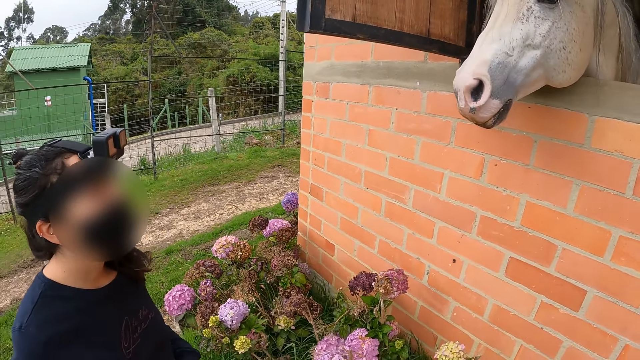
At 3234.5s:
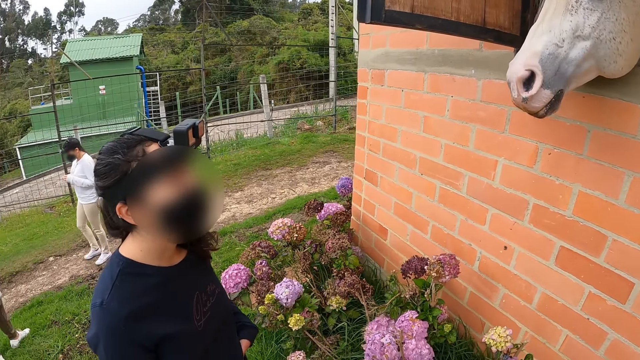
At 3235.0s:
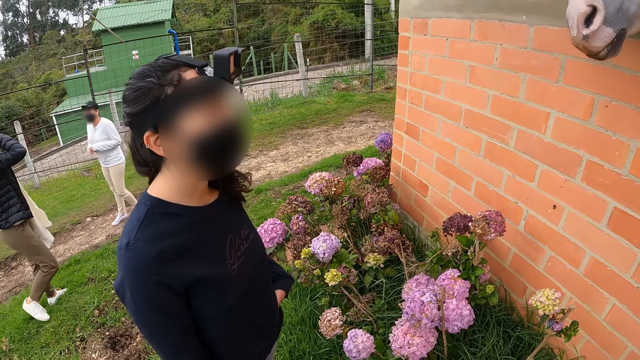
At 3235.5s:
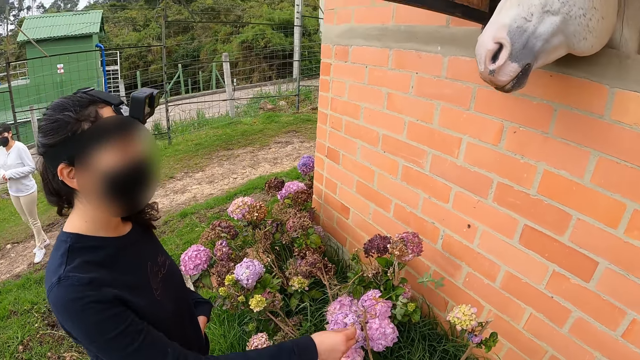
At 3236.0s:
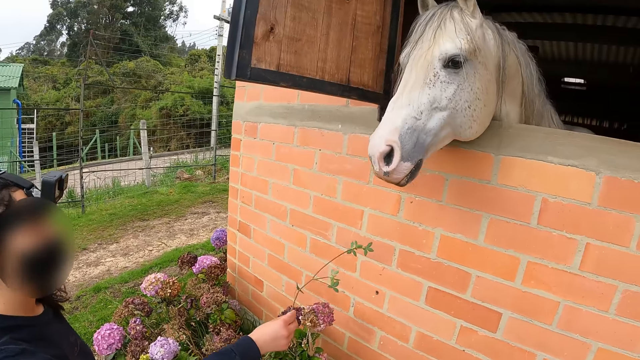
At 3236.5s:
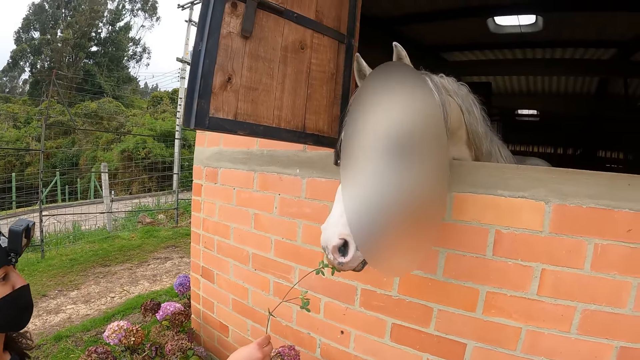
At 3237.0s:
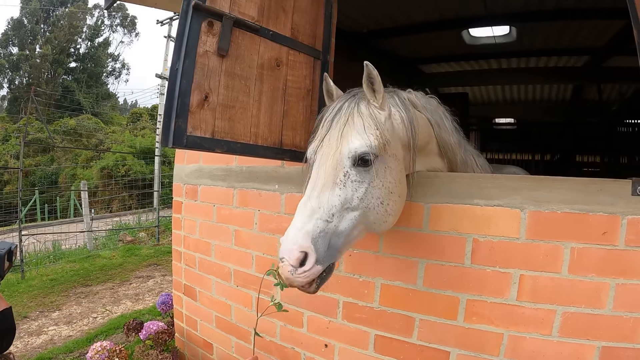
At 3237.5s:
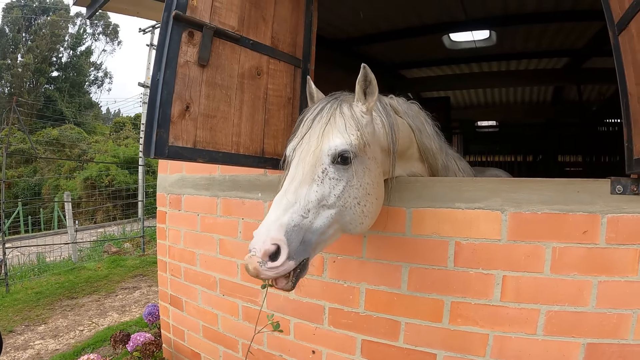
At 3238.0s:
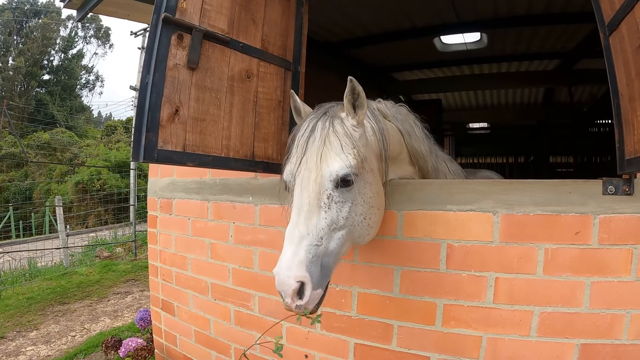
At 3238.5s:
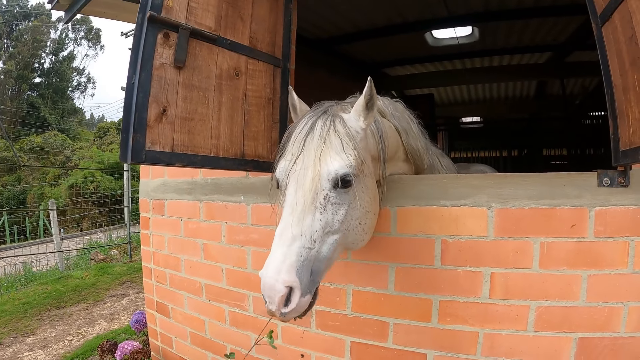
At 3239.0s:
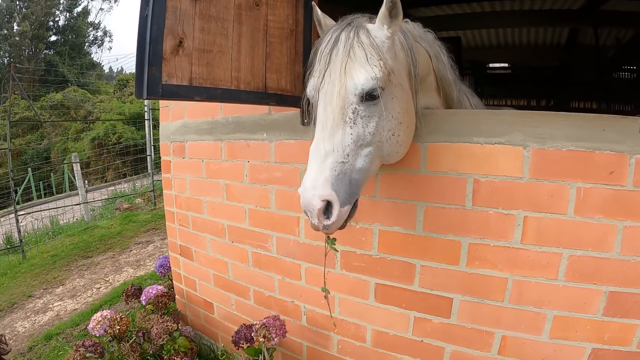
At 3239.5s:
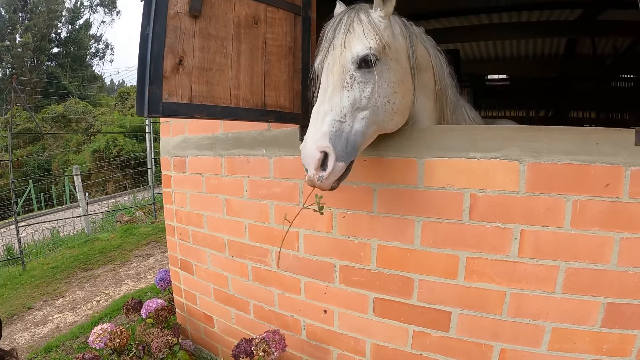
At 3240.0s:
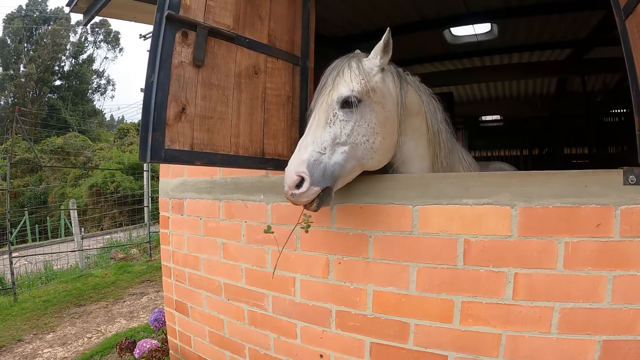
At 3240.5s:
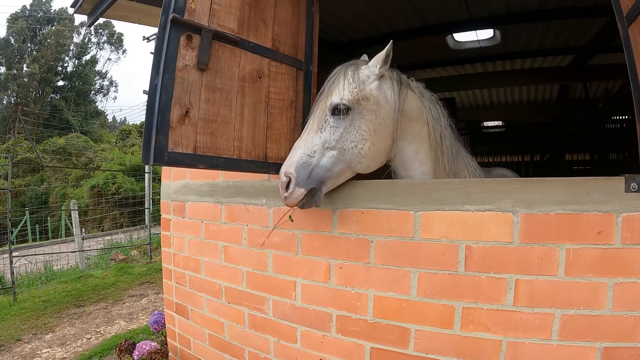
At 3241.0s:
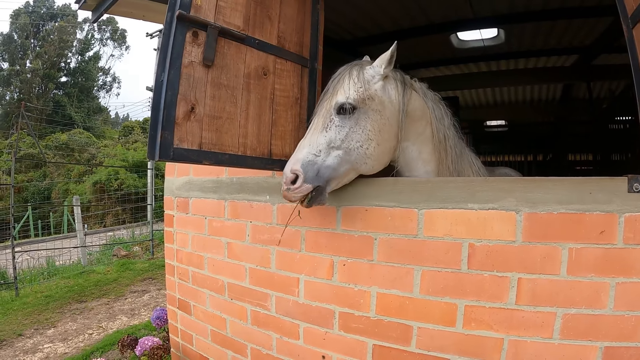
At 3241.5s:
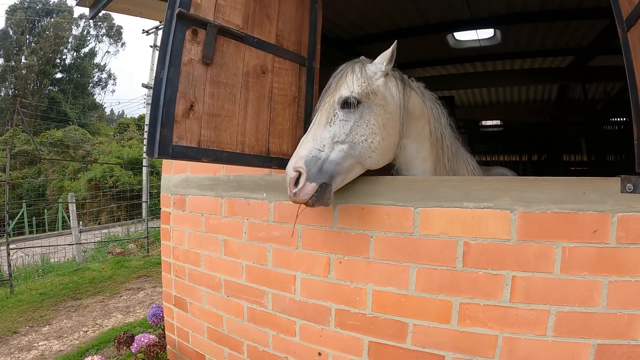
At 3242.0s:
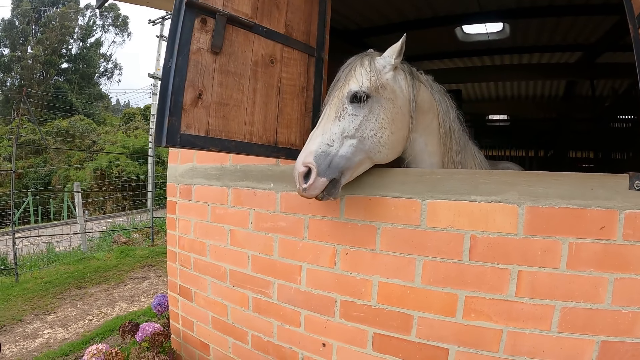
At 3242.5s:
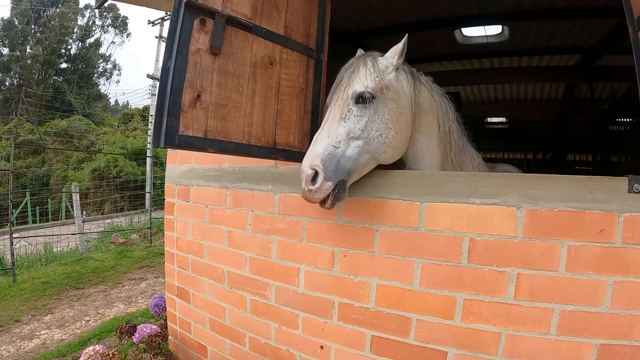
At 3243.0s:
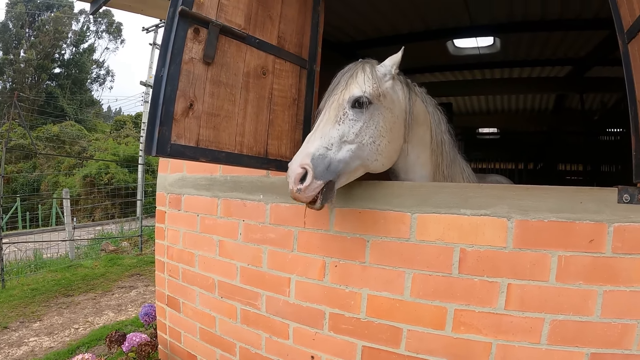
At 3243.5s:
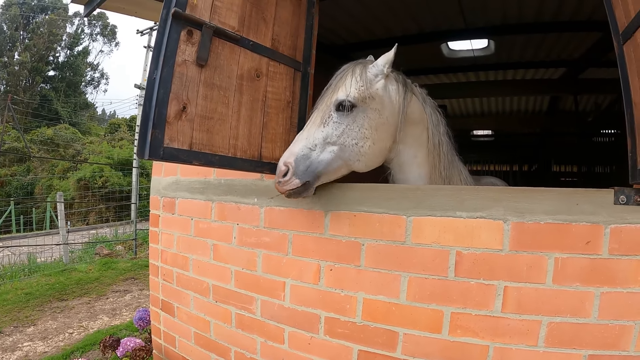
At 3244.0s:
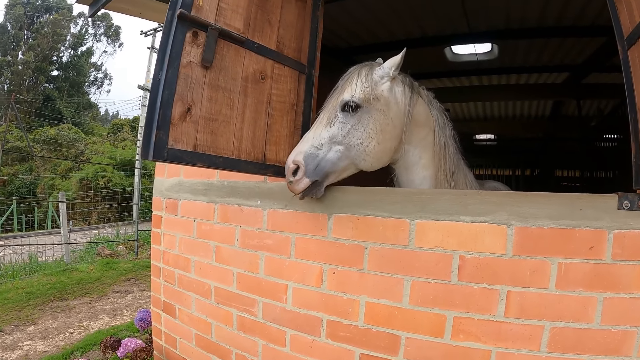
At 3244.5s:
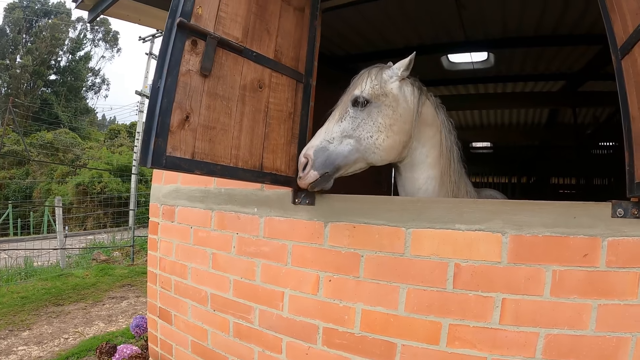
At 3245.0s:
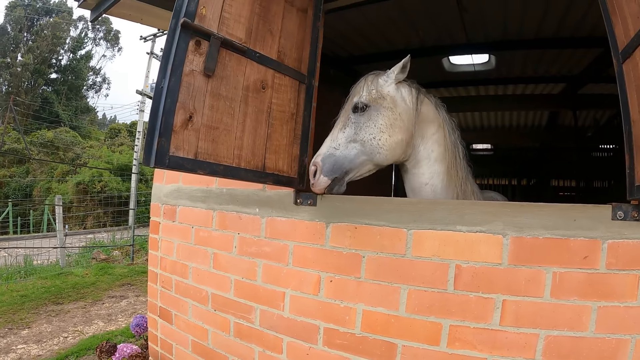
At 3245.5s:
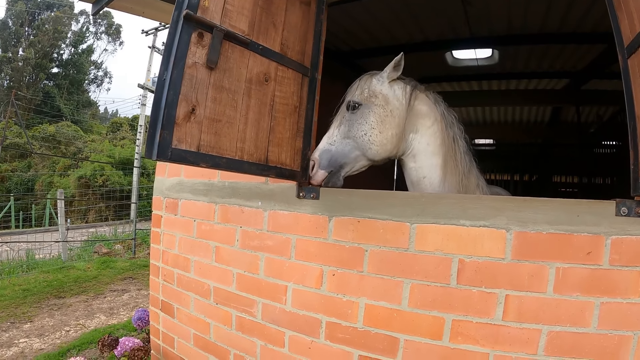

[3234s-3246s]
The woman feeds the horse a plant with her right hand. The horse eats the plant on the right hand of the other woman.

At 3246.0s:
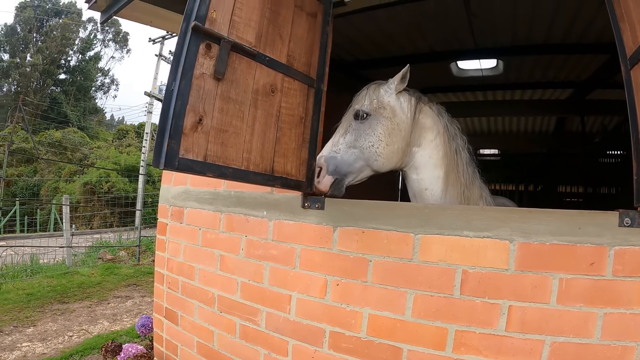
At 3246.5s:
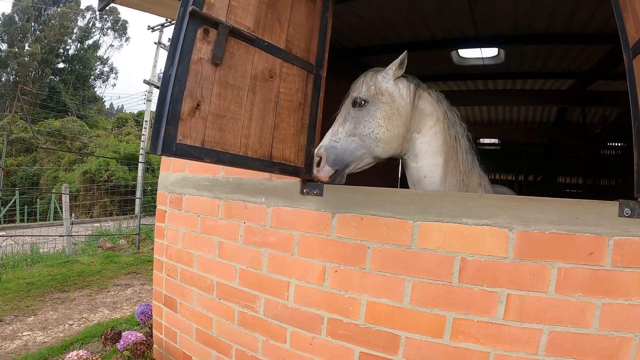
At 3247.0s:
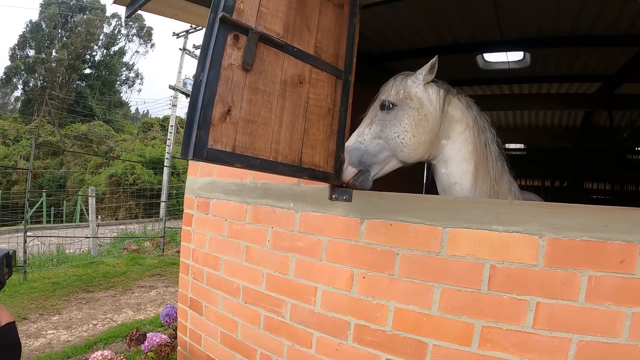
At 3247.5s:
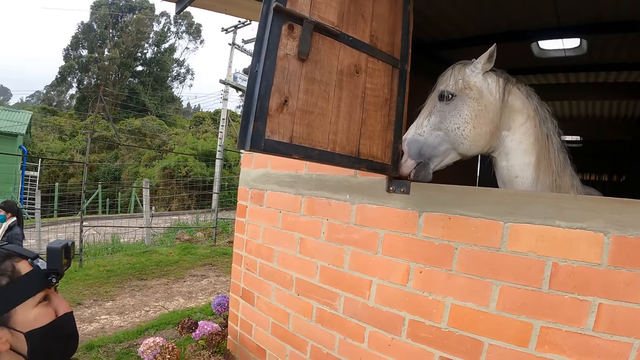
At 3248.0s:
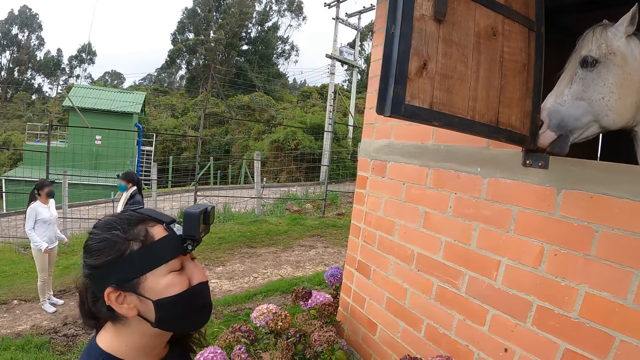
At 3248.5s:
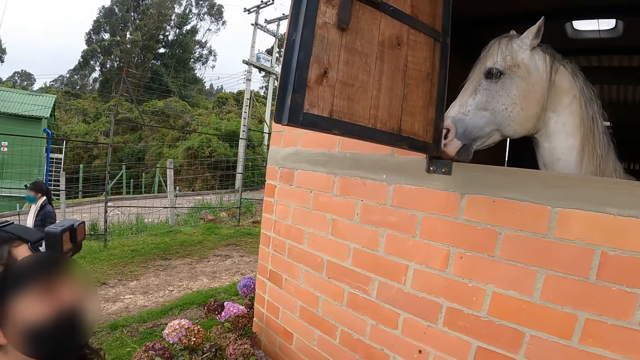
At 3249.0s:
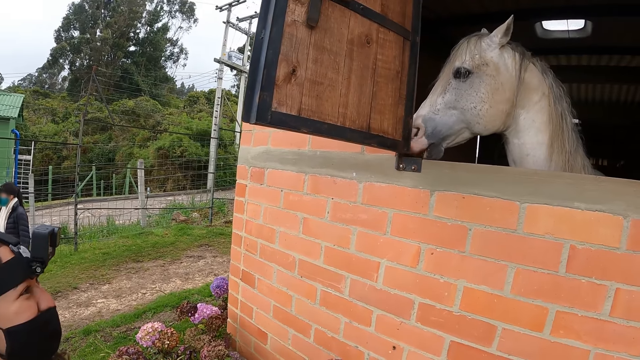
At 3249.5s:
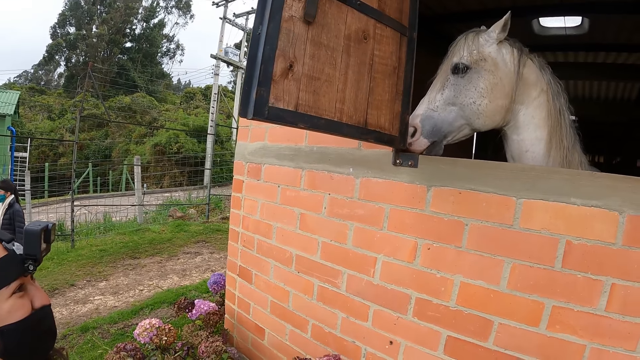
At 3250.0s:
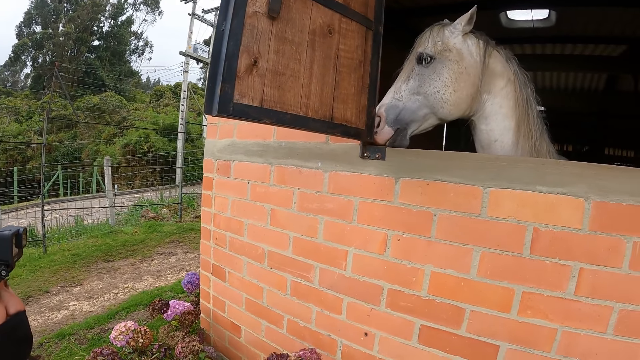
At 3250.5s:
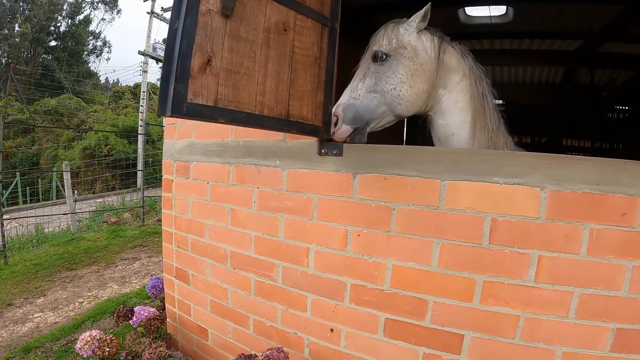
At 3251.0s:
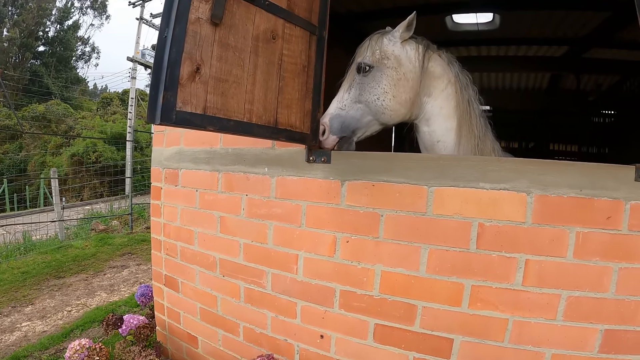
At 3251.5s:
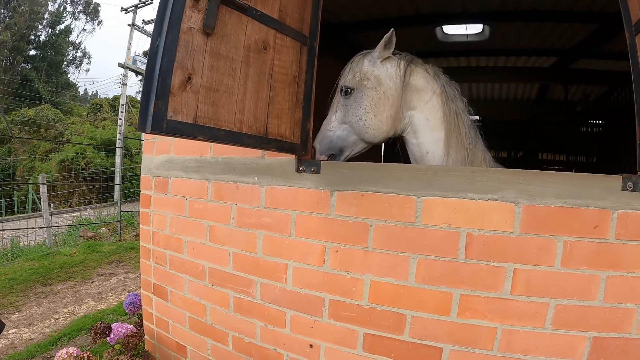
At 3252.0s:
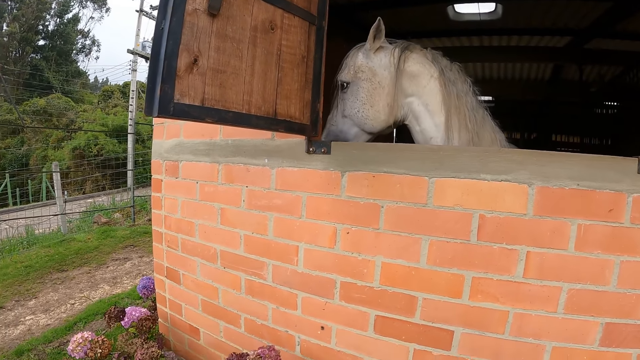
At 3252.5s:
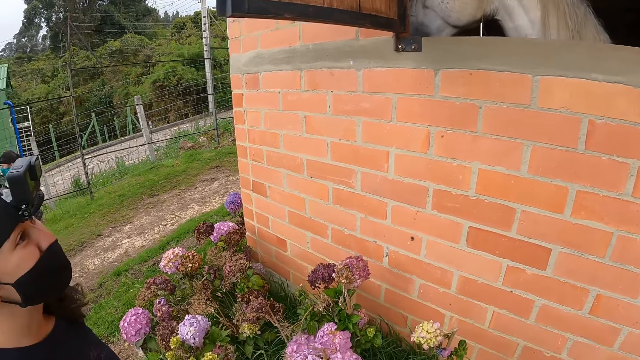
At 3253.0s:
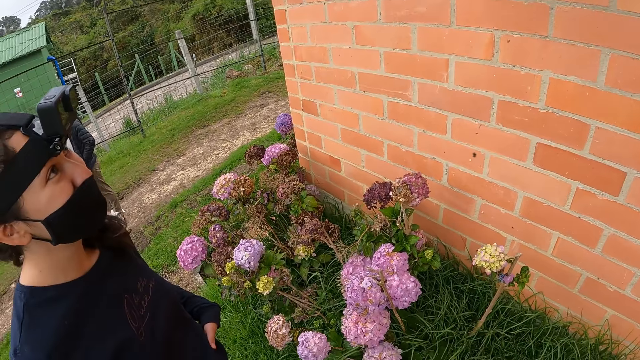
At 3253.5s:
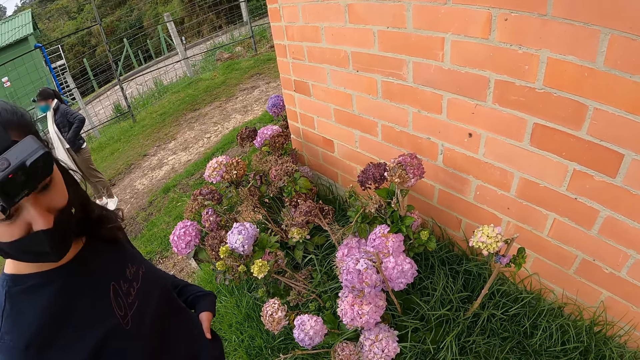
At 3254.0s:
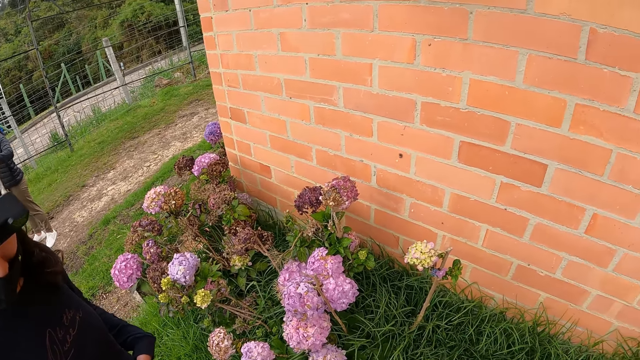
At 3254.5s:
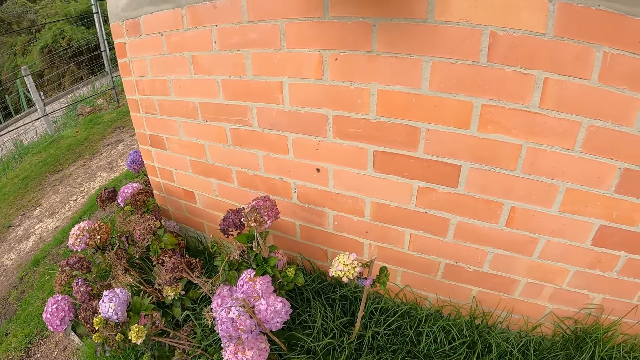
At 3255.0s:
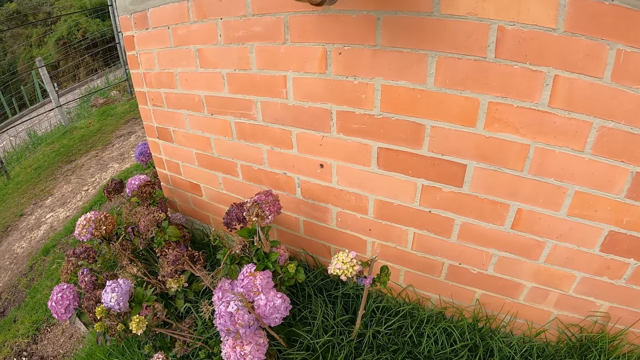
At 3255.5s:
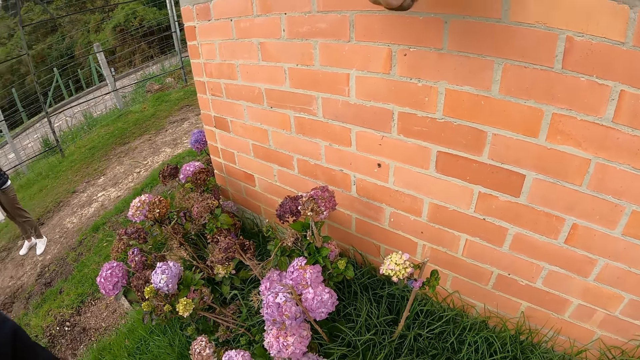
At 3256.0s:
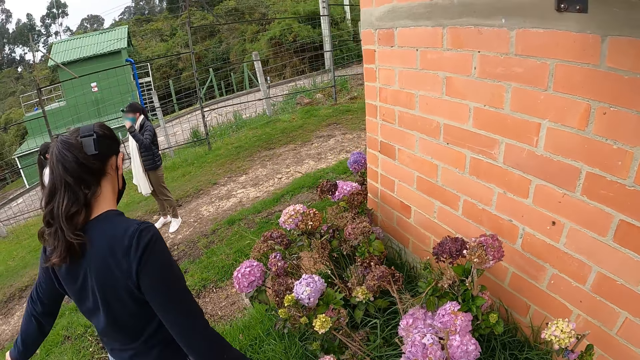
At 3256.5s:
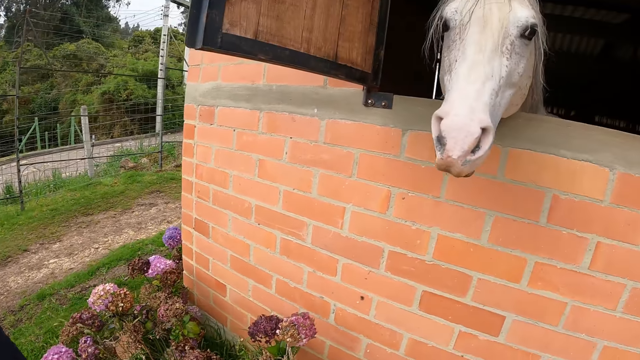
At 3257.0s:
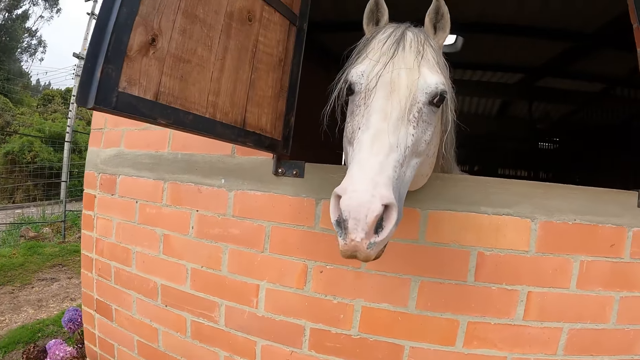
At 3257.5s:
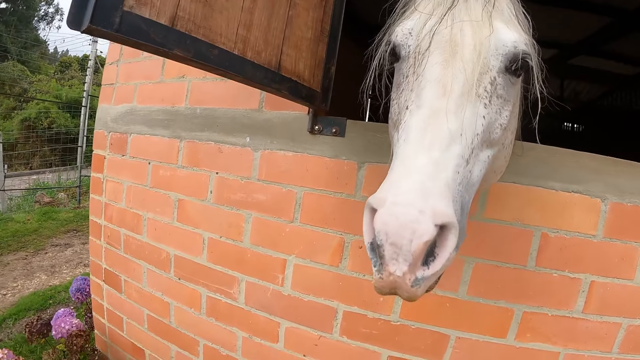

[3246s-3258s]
A woman touches a camera on her head with her left hand. The woman walks in the compound. The camera wearer looks at the horse.
